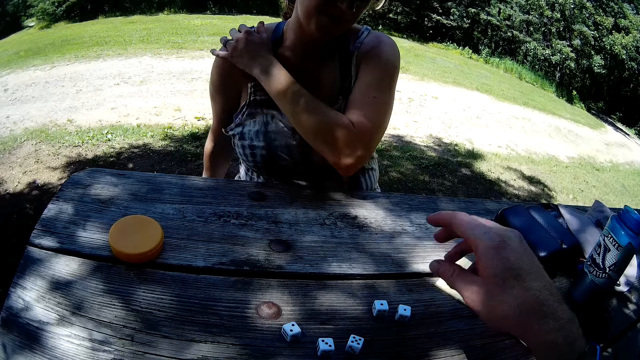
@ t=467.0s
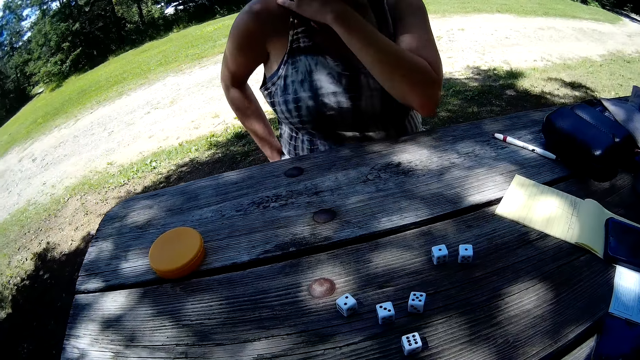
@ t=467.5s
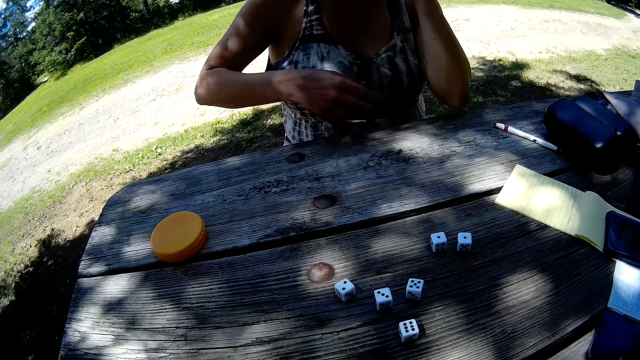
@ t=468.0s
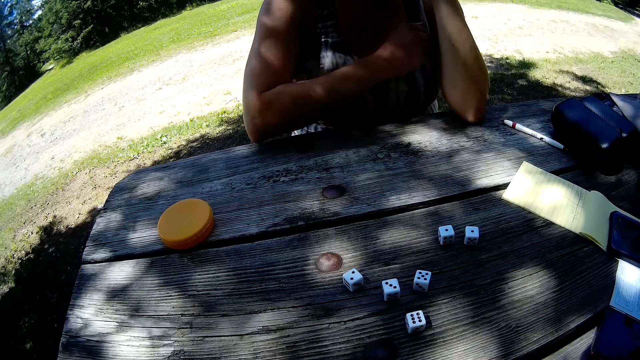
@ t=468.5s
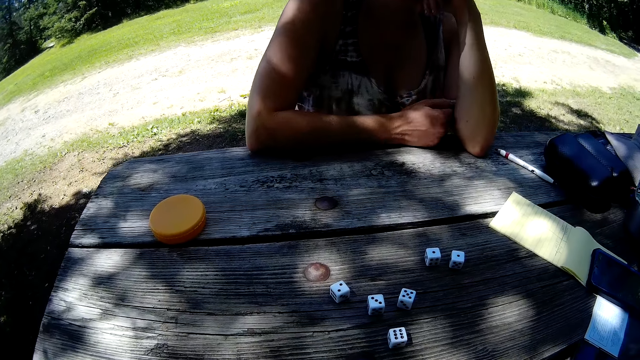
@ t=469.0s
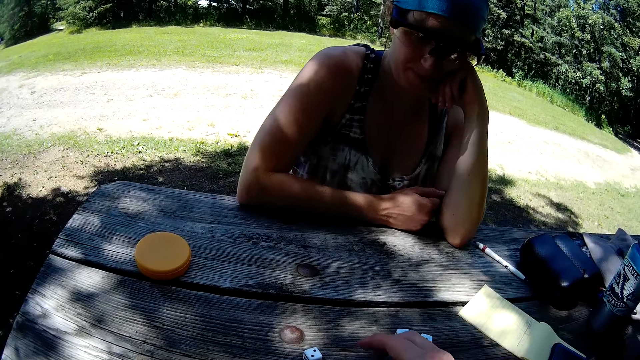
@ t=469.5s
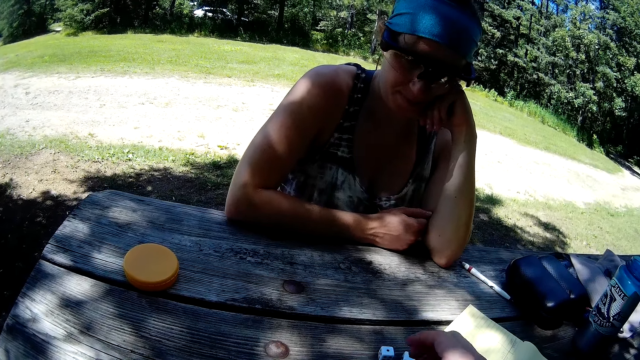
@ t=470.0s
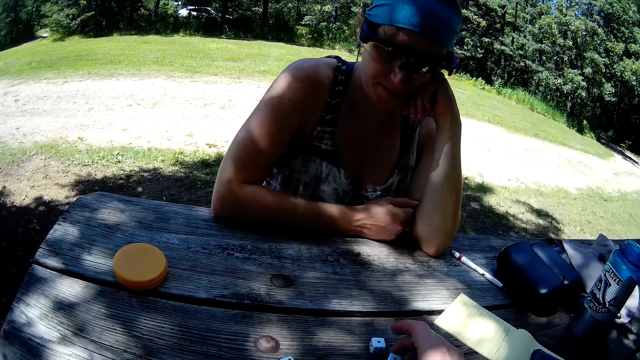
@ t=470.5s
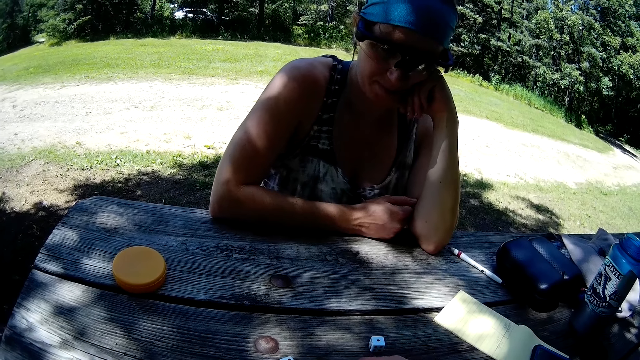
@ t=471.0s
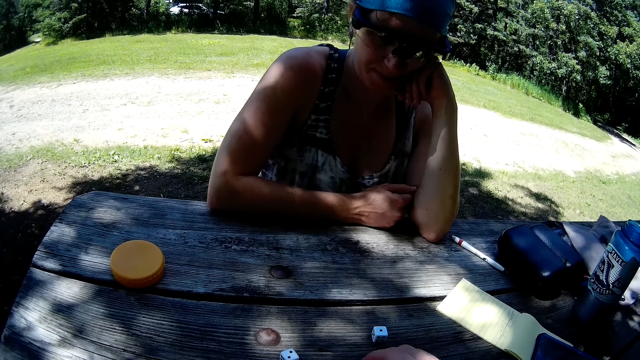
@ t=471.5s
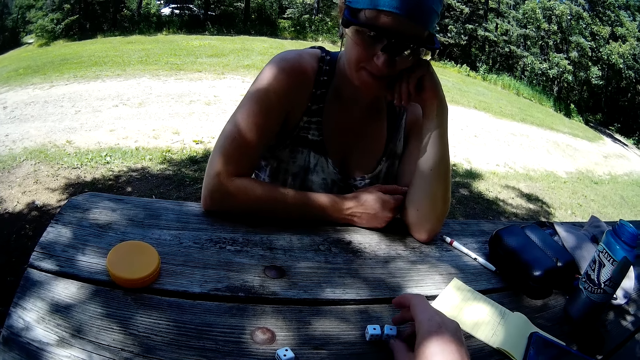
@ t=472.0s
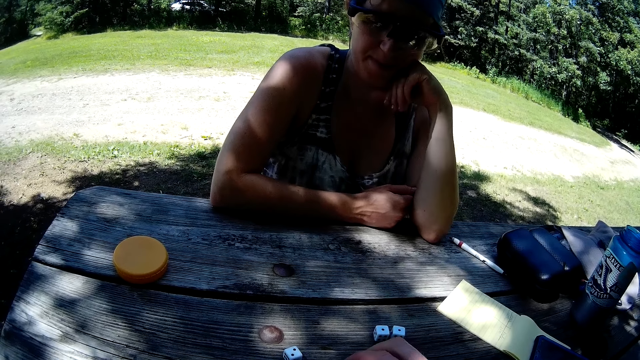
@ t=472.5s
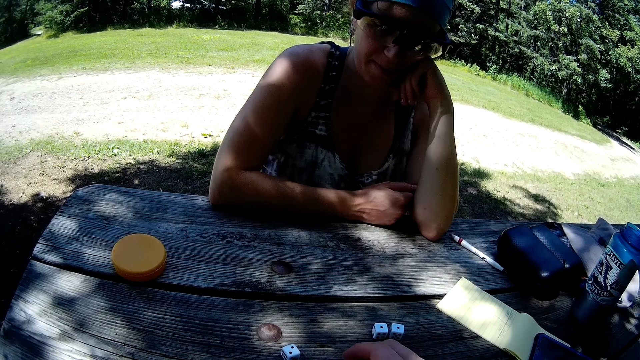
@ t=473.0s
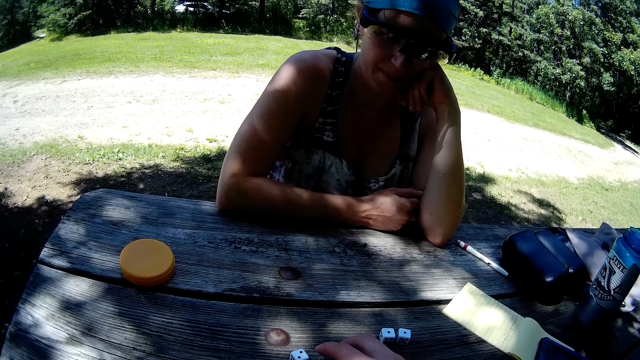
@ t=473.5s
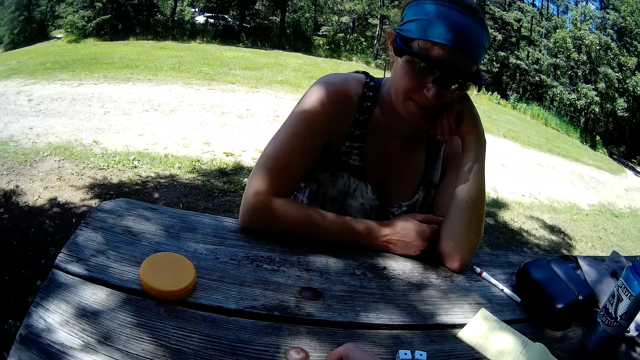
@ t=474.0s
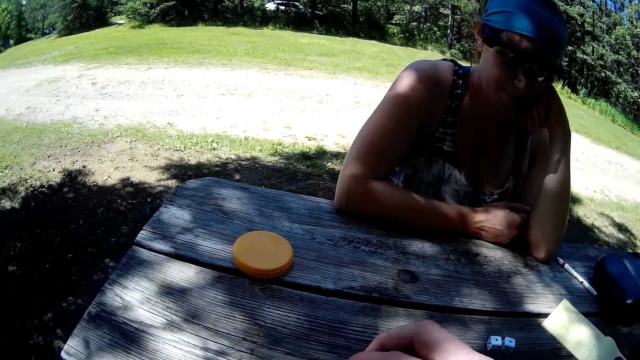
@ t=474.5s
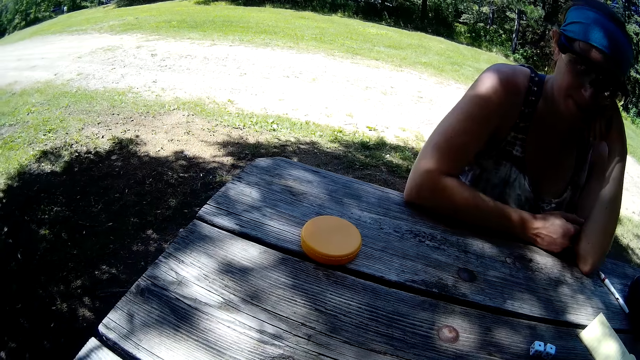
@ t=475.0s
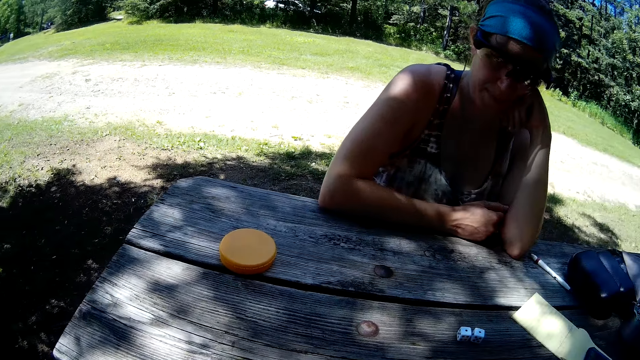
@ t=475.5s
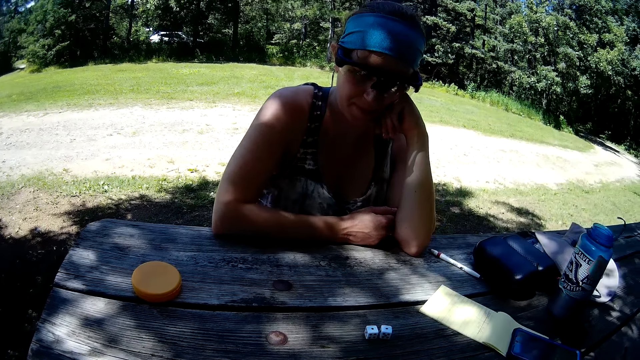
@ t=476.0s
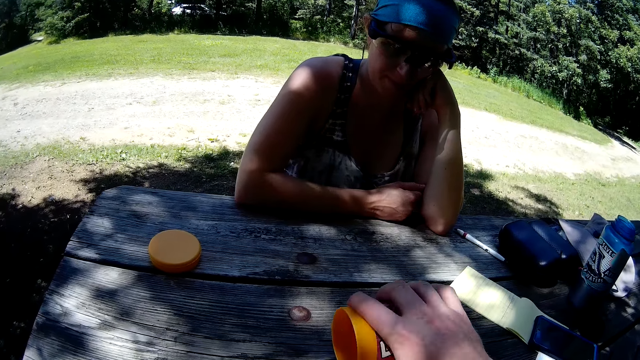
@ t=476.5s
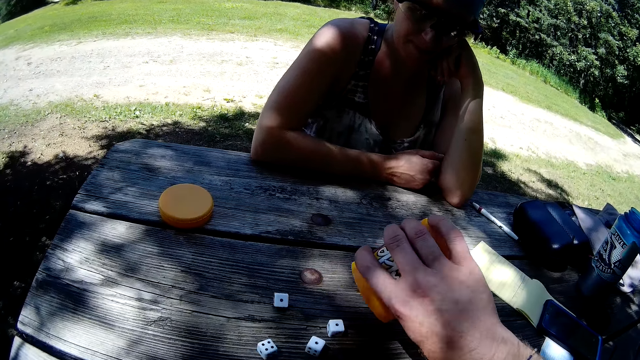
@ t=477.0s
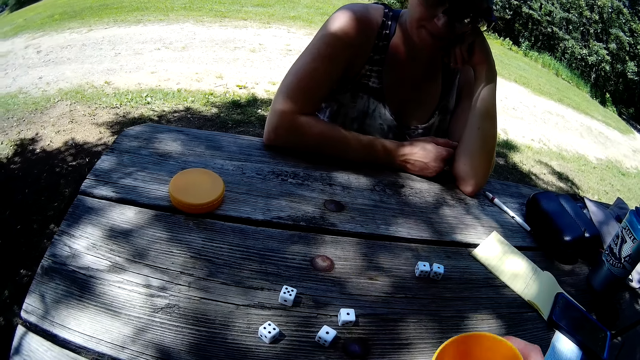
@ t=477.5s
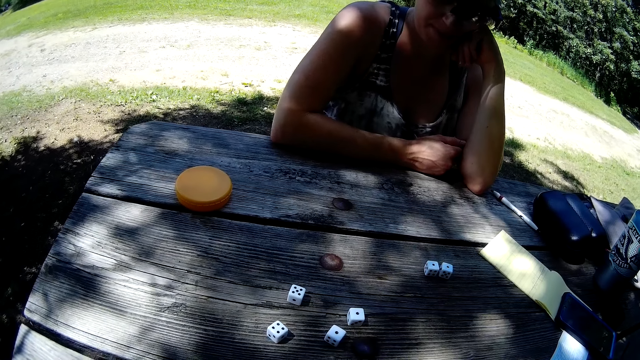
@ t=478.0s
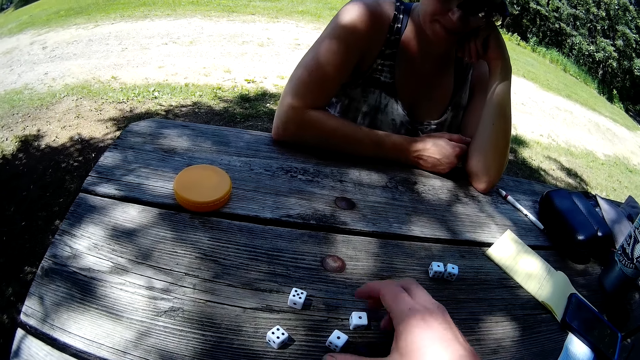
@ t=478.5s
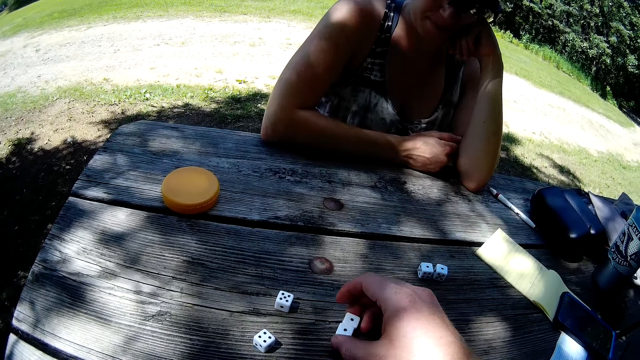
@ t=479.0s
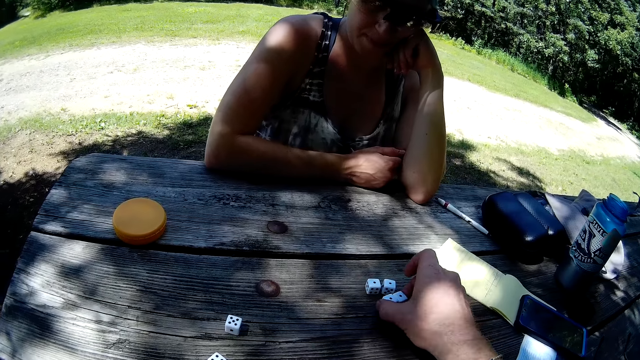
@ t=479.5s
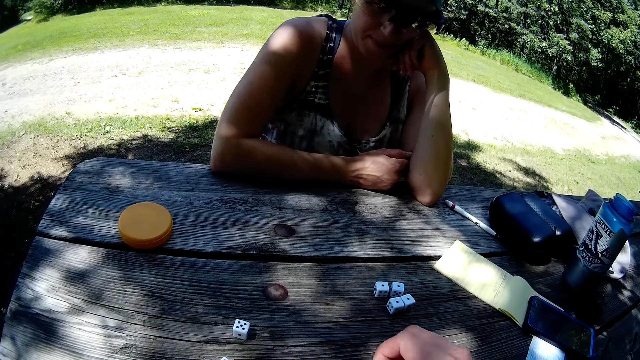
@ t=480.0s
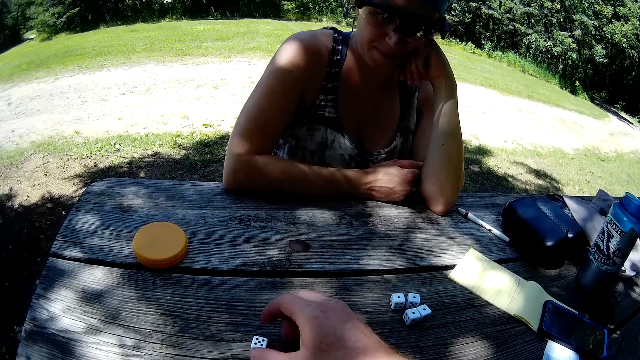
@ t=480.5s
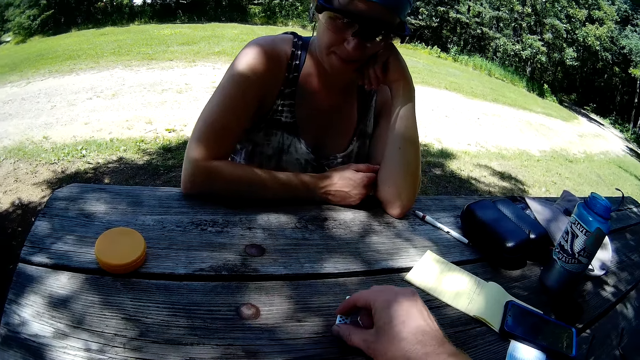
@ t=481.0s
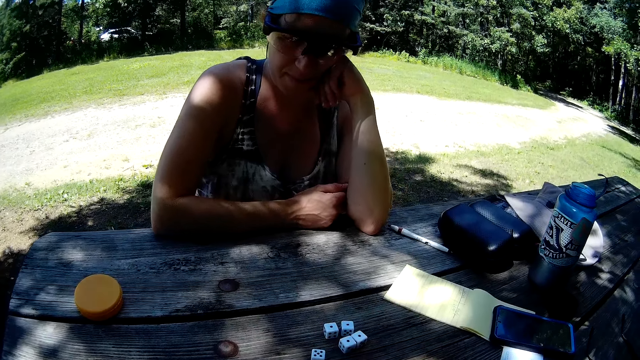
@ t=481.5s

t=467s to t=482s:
The camera wearer does something. A woman touches her face with her left hand and places her right arm on the table. The camera wearer moves some dice on the table with his right hand. He picks up some dice from the table with his right hand. He drops some dice into the plastic cup in his left hand with his right hand. He shakes the plastic cup in his left hand. He pours the dice in the plastic cup on the table with his right hand. He drops the plastic cup on the table with his right hand. He moves three dice on the table with his right hand.

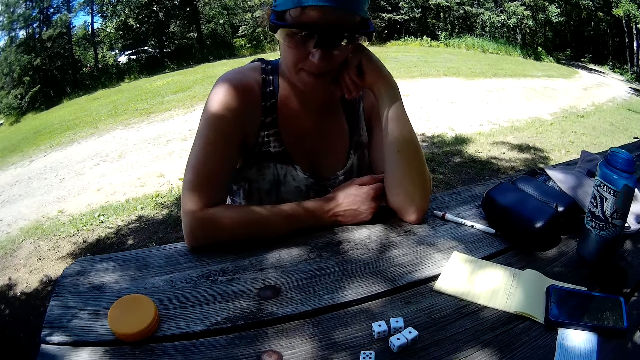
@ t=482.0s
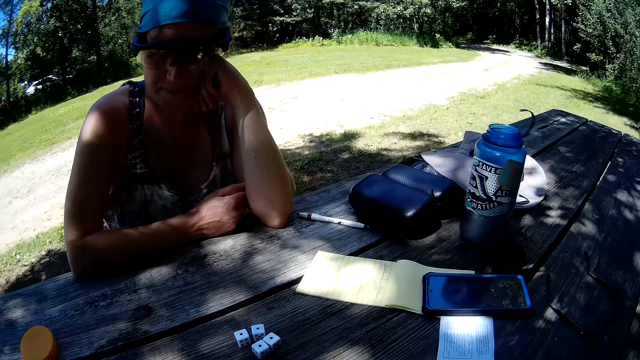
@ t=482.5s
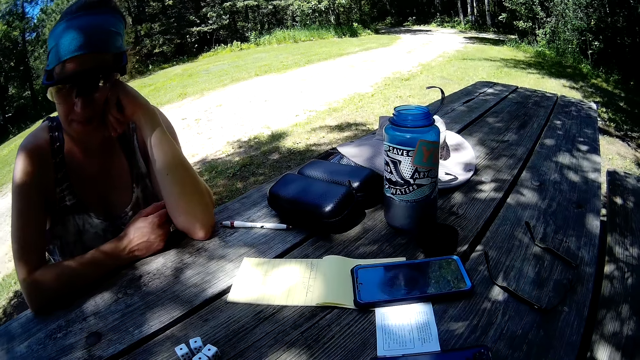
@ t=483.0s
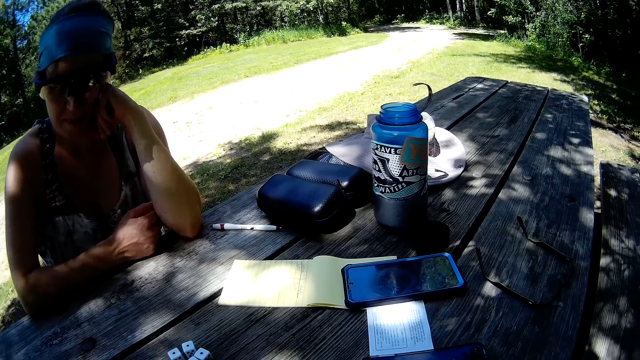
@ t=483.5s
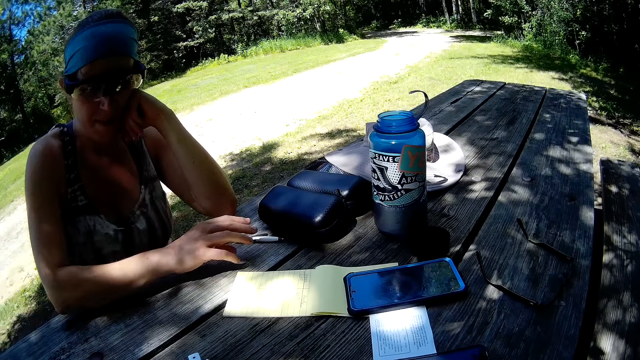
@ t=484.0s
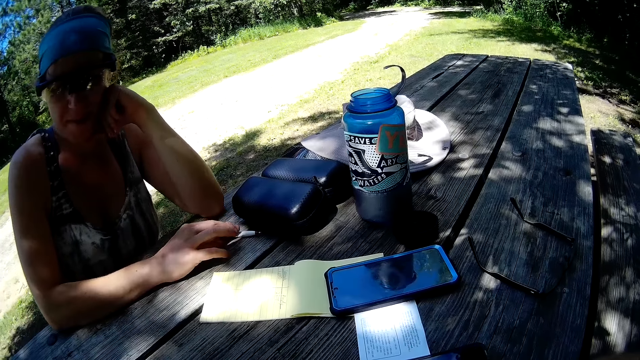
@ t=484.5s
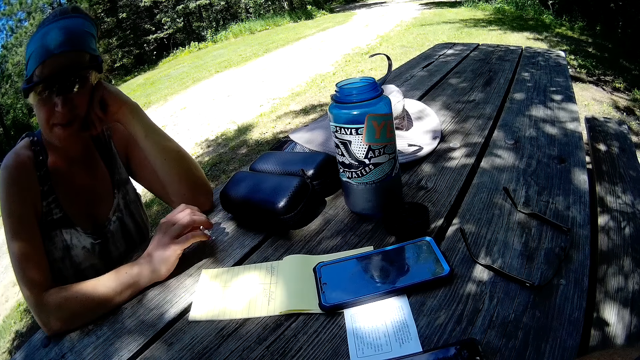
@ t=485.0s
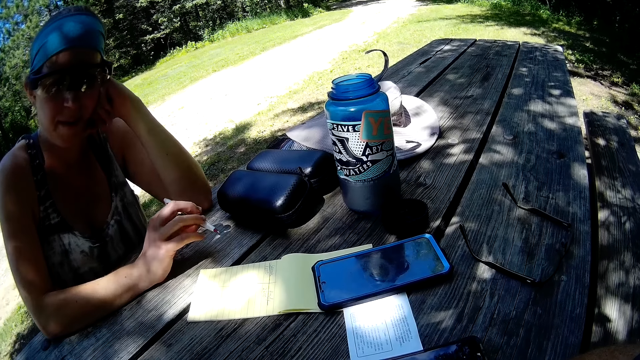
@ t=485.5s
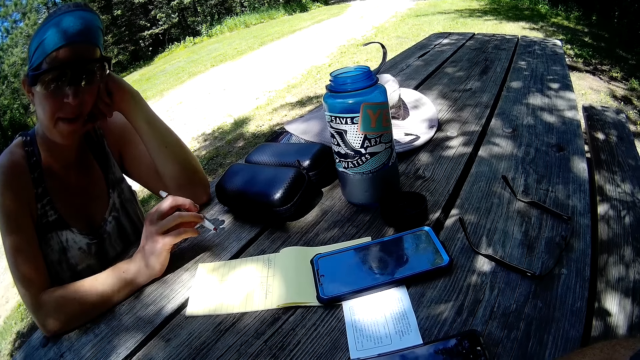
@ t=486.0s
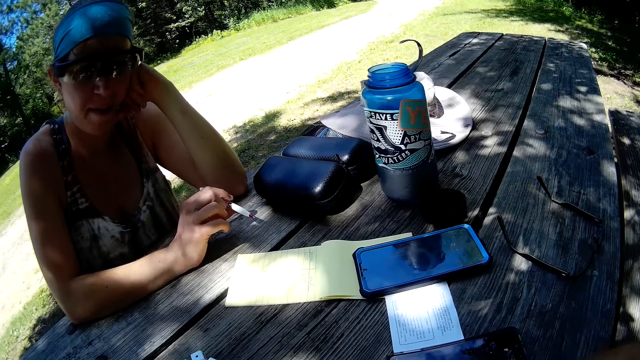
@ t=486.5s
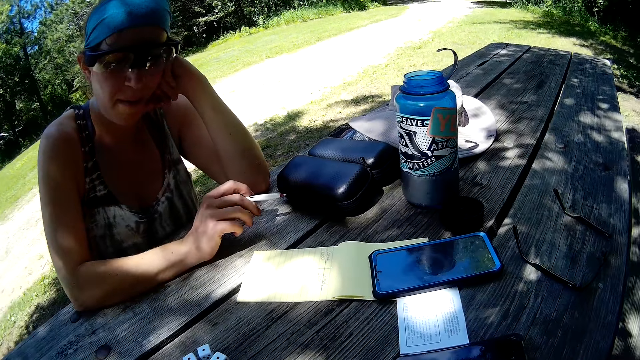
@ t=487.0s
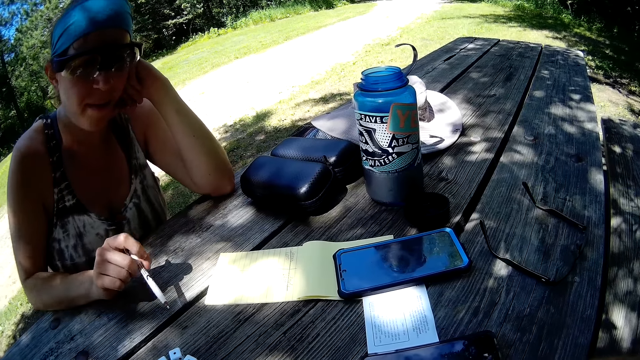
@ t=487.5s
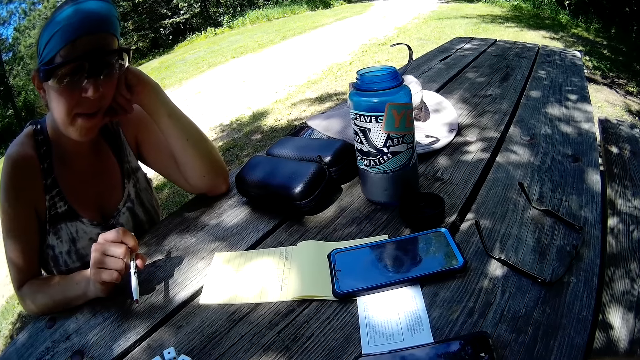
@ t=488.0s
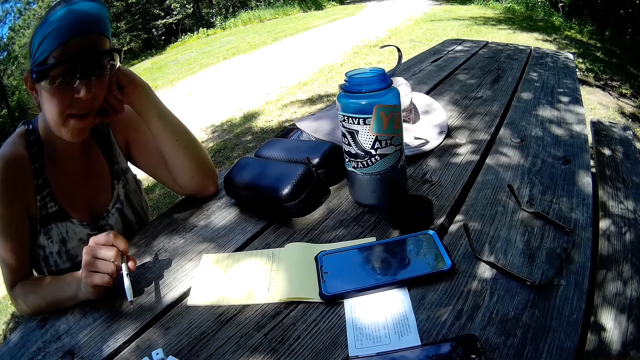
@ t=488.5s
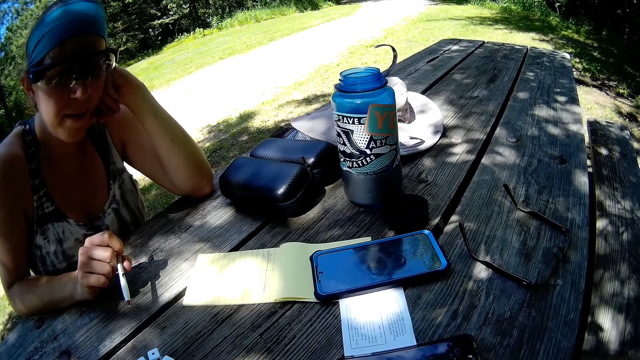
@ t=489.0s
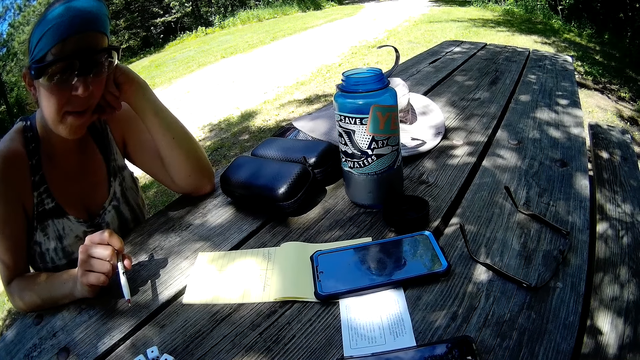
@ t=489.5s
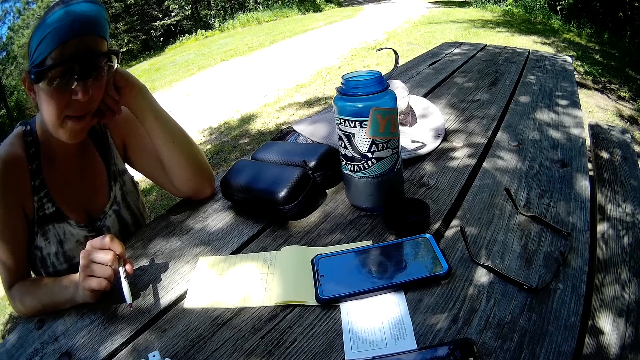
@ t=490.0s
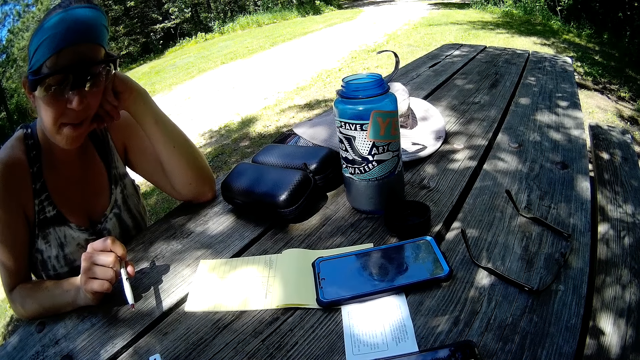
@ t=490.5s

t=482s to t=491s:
A woman picks up the pen on the table with her right hand. The camera wearer talks with the woman.
